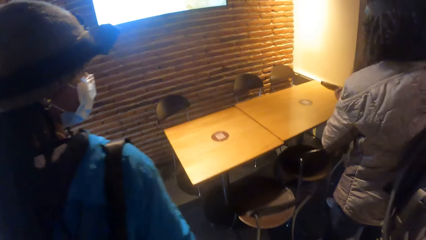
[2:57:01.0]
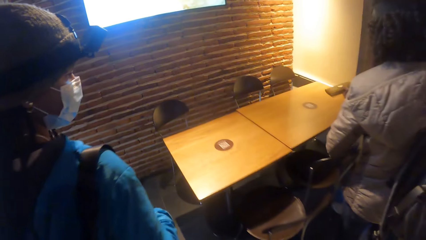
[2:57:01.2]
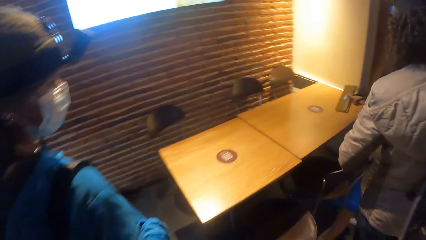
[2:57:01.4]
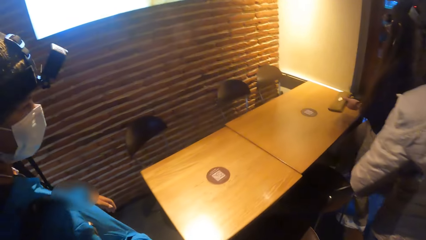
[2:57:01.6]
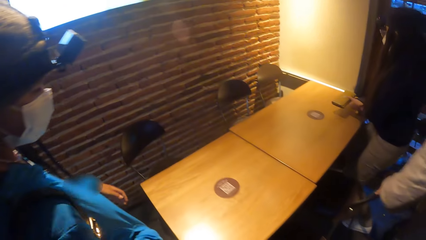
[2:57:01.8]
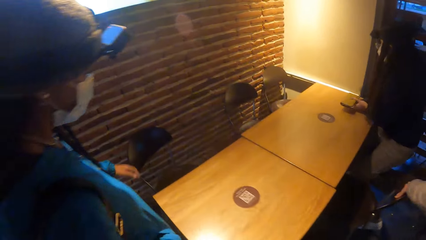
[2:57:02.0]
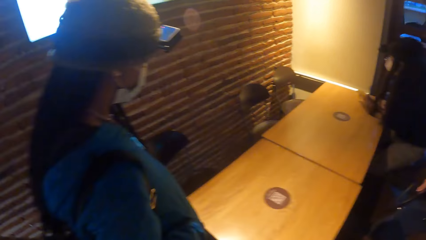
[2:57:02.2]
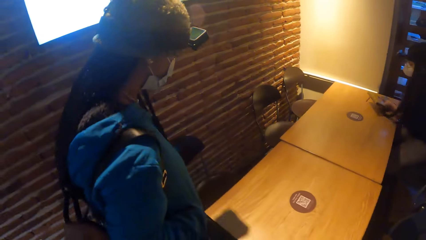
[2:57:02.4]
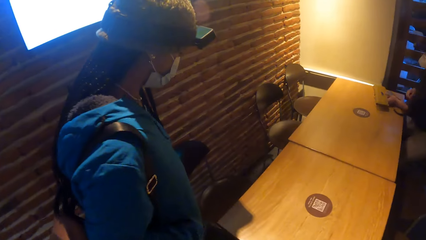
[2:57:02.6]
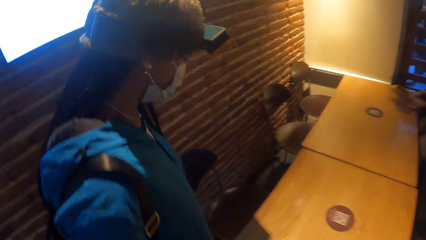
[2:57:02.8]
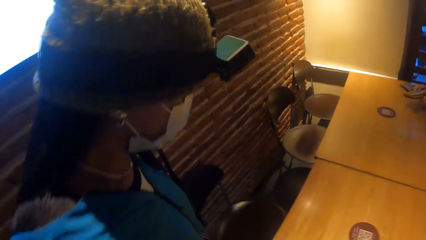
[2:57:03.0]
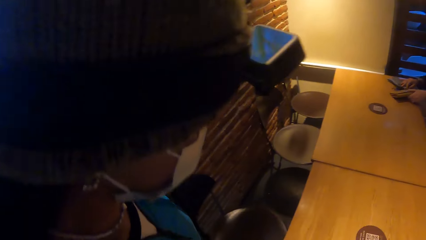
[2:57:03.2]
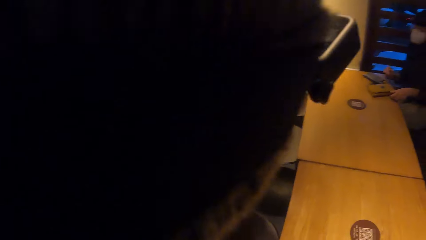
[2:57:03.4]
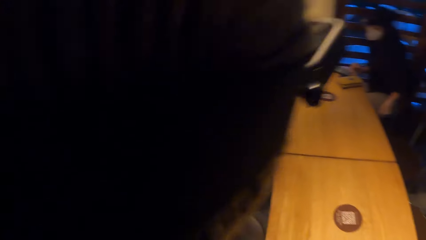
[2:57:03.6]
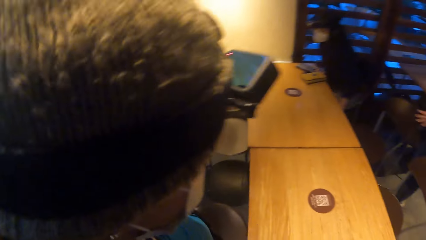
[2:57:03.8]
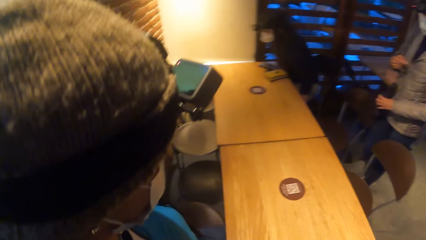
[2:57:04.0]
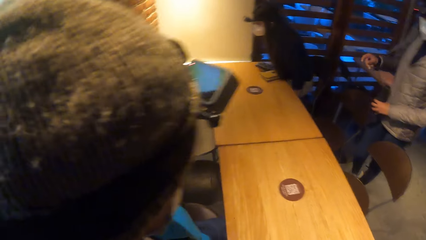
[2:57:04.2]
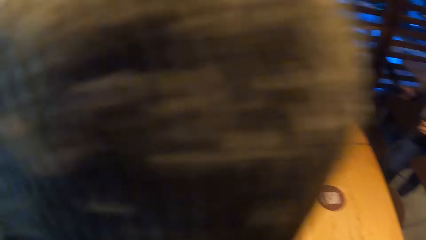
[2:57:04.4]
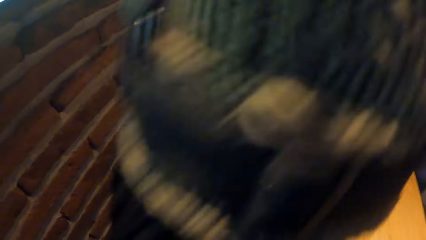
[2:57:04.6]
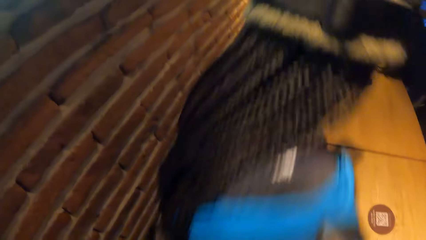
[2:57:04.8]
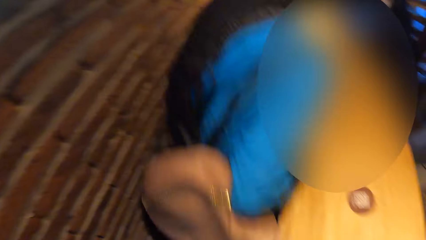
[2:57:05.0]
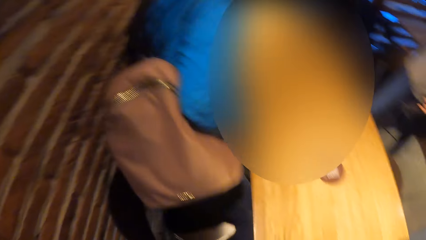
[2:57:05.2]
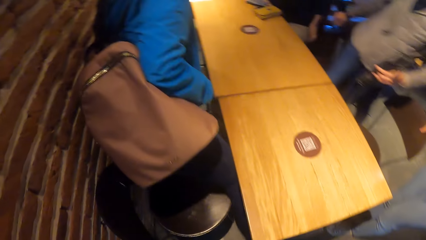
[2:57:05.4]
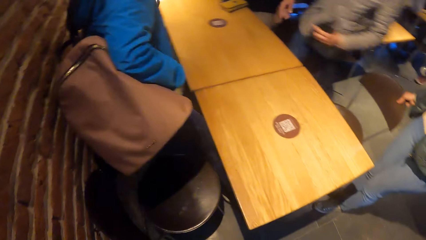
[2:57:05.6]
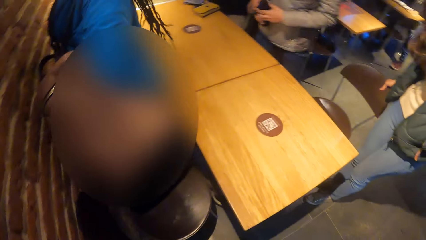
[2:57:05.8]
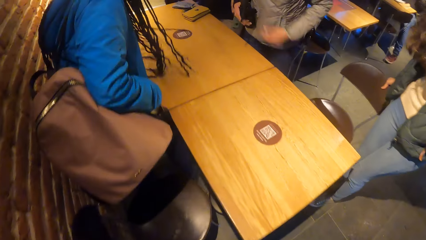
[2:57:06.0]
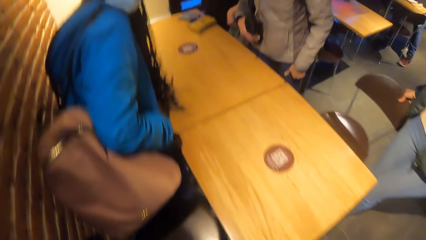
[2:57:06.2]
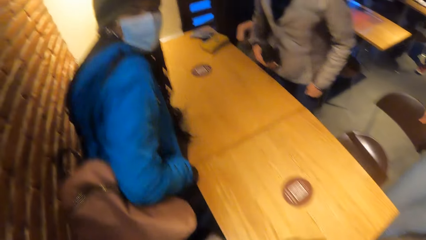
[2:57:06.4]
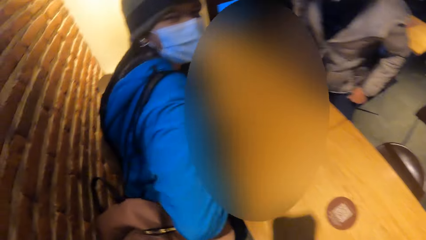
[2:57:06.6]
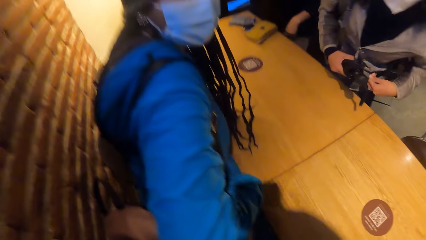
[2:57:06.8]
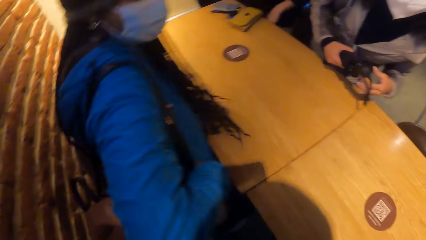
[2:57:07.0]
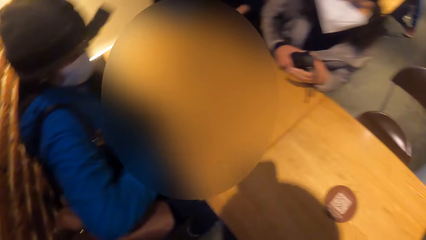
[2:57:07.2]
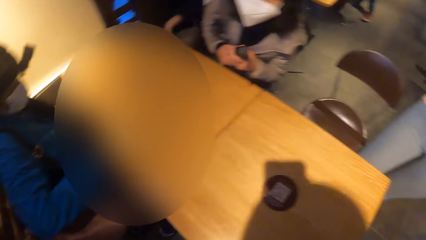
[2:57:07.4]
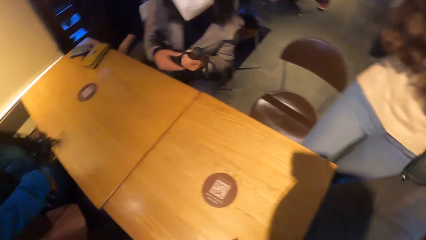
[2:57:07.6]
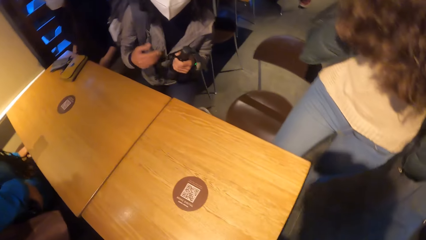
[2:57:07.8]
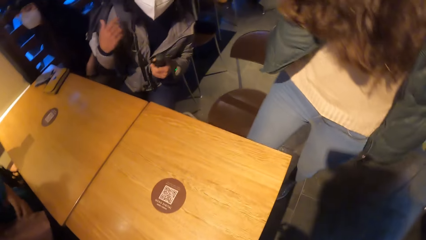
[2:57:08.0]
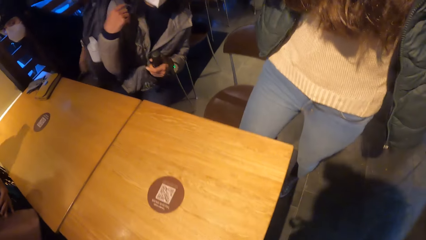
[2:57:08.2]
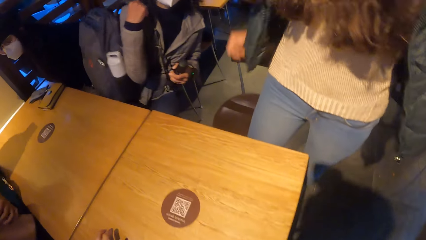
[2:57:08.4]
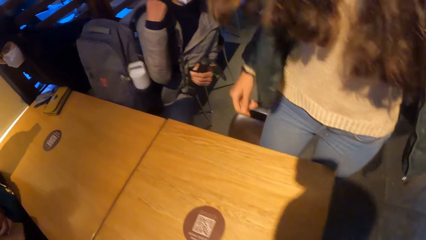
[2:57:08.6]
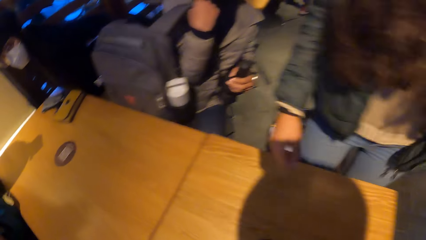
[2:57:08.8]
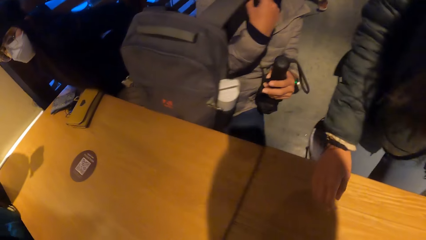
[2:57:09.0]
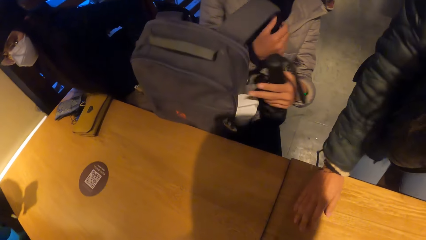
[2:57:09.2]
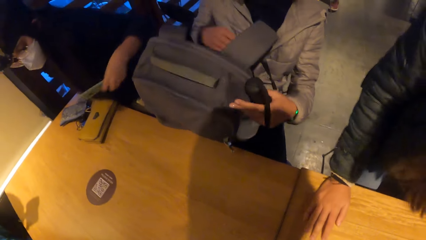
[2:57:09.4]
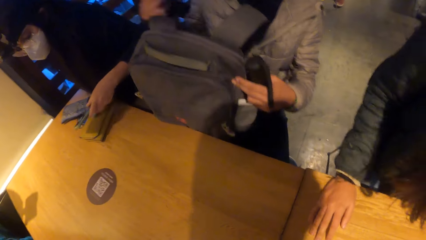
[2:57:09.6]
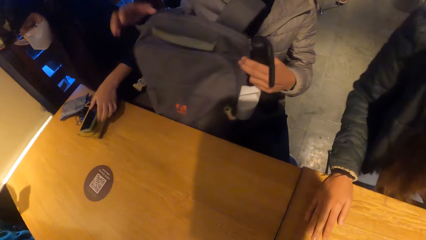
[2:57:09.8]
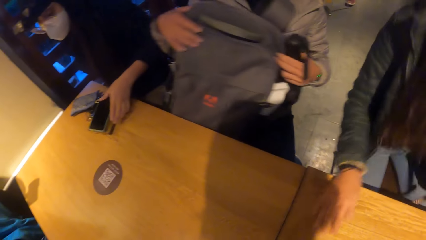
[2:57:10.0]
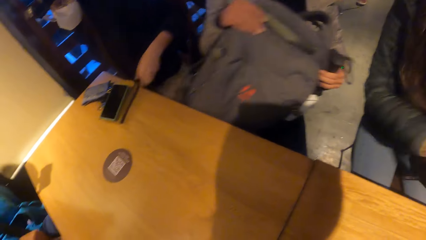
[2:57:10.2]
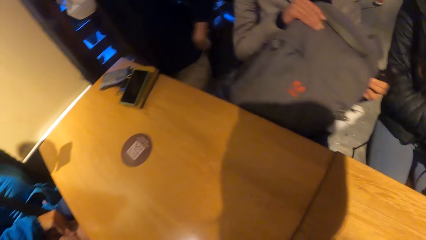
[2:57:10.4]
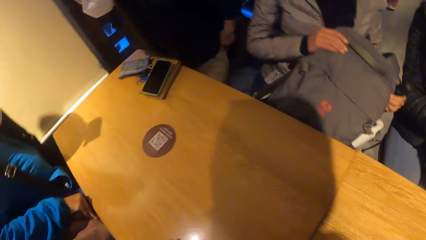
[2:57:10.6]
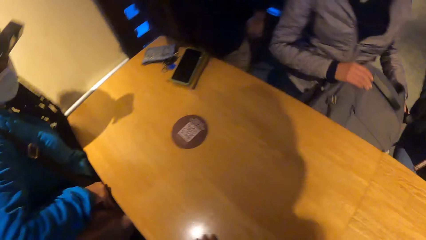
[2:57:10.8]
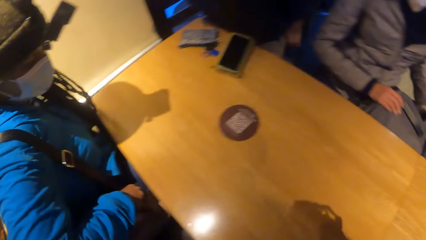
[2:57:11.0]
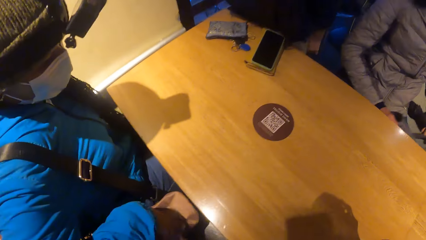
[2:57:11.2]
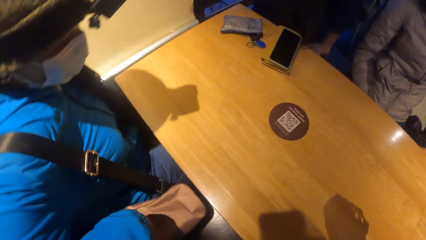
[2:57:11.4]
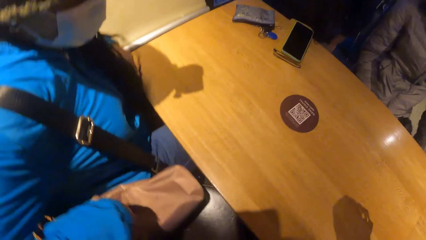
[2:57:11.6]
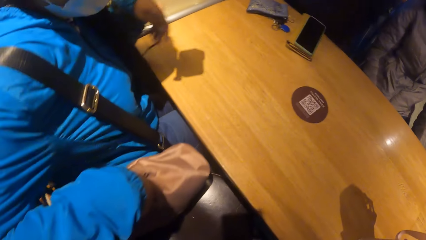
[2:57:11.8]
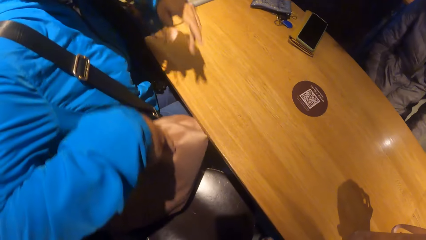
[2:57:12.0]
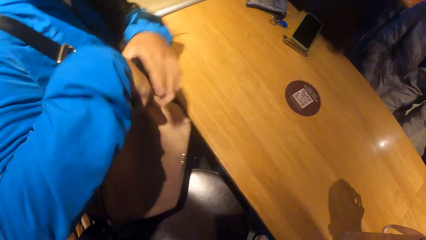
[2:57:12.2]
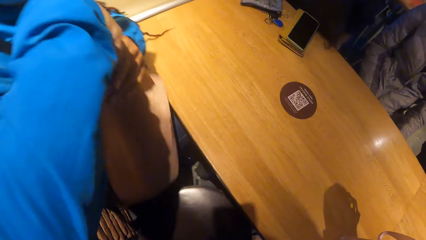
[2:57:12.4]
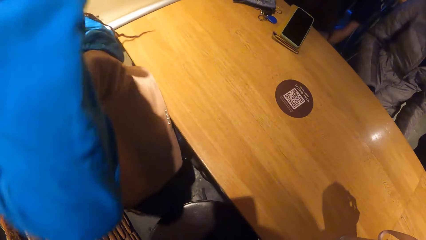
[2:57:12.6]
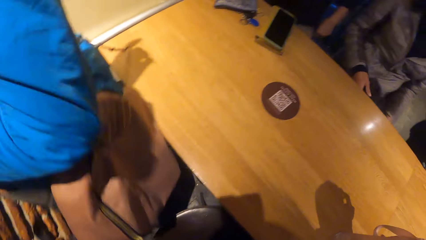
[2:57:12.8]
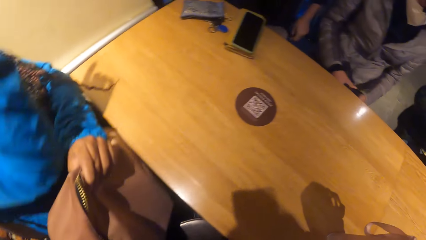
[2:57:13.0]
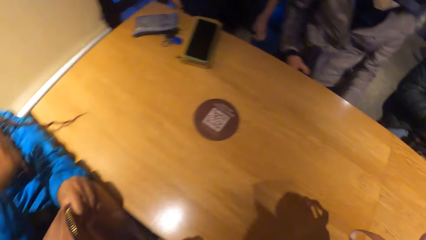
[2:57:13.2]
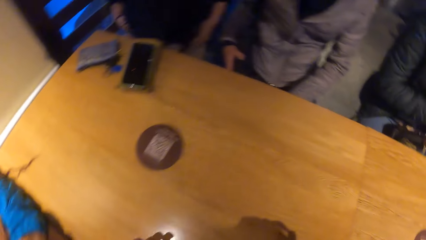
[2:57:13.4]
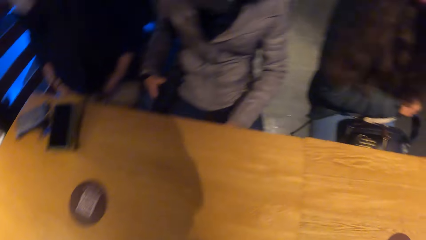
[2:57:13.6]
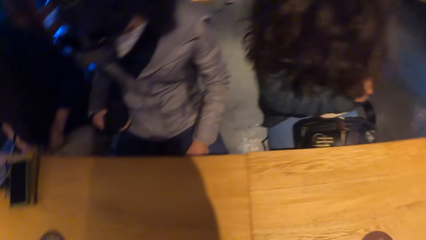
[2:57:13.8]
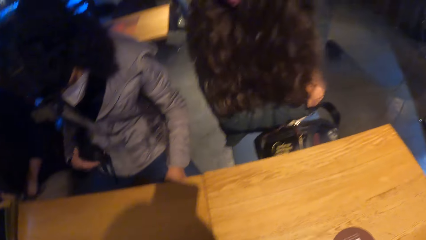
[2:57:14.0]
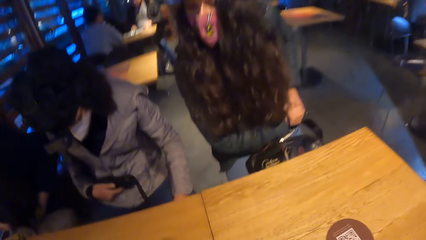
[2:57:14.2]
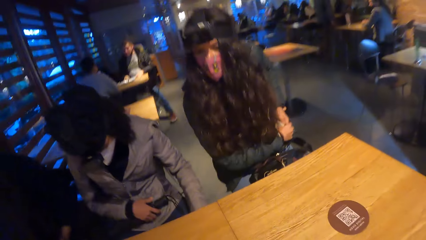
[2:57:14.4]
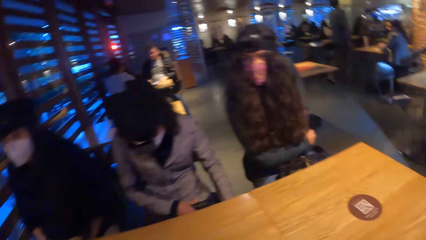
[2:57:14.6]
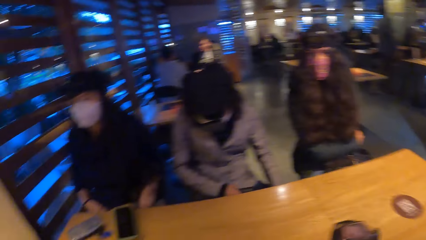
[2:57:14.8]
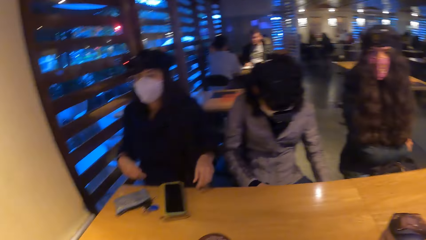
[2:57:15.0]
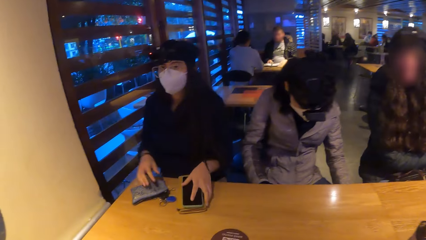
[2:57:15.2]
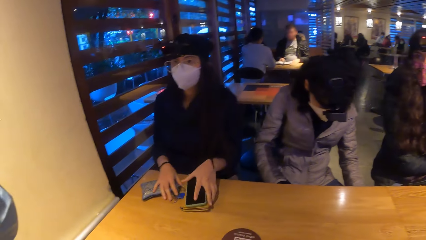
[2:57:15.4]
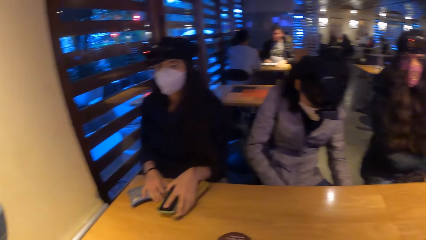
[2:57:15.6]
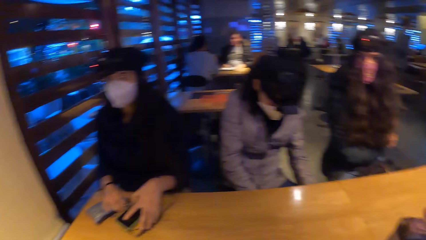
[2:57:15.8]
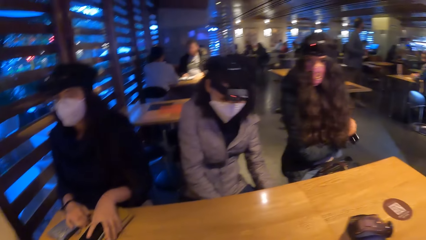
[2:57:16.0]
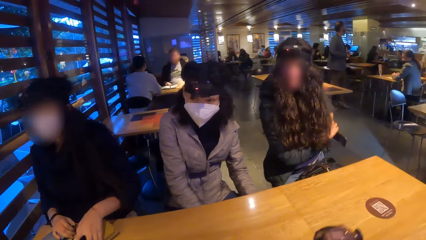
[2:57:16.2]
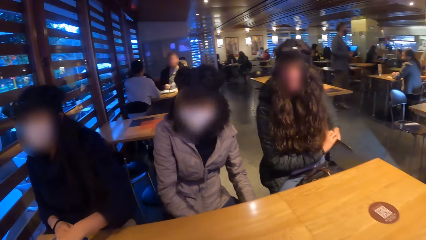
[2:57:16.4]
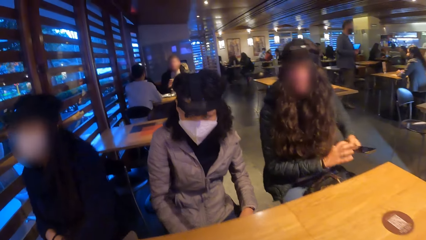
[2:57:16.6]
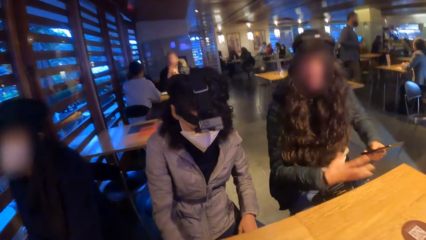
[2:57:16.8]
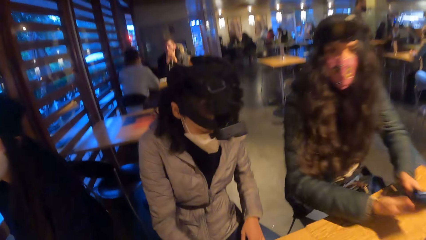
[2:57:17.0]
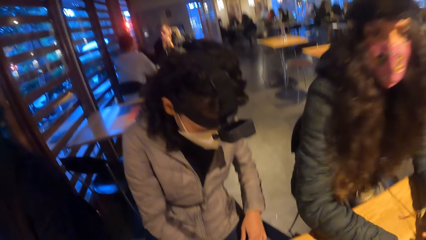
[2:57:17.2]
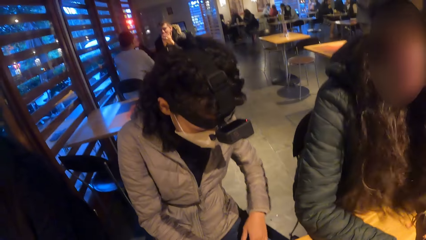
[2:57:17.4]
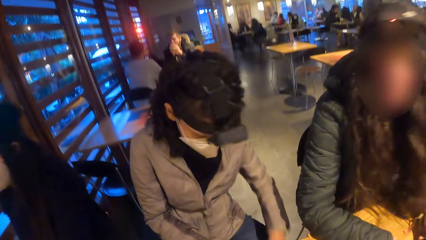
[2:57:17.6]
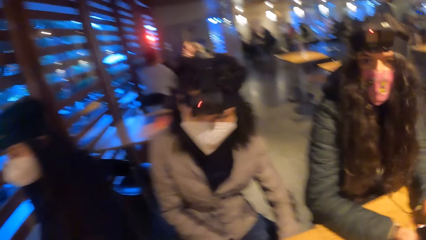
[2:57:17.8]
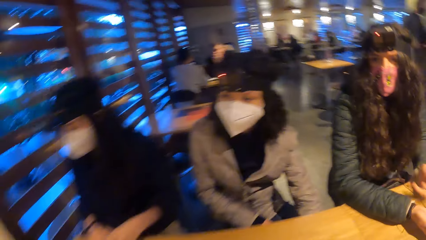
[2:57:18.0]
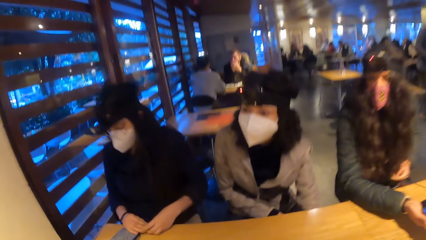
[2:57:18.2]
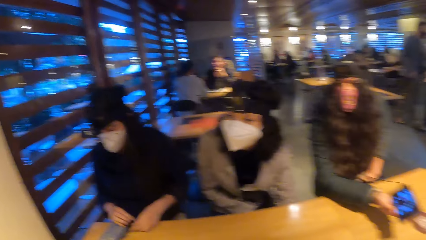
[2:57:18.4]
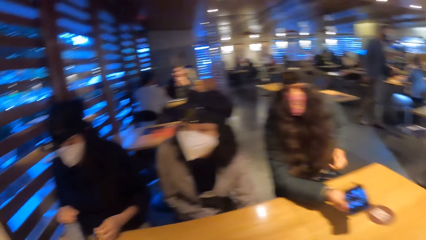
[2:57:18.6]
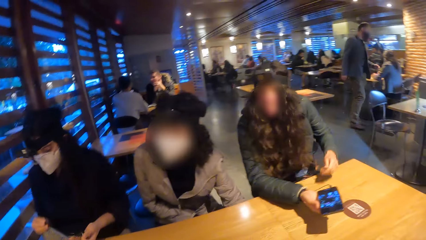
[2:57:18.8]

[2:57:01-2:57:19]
A woman drops a purse in her right hand on a table. She sits on a chair. She places her right hand on the table. She adjusts the chair with both hands. Another woman adjusts a chair with her right hand. A third woman passes a pocket umbrella in her left hand to her right hand. The camera wearer converses with a woman. The third woman sits on a chair. A fourth woman sits on a chair. The third woman passes the pocket umbrella in her right hand to her left hand and removes a backpack from her right shoulder with her right hand. The second woman places her right hand on the table. The third woman holds the backpack with both hands. The second woman sits on the chair. The first woman drops the phone on the purse on the table with her left hand. The third woman puts the backpack under the table with both hands. The fourth woman removes a bag on her right shoulder with her left hand. The camera wearer pulls a chair. The second woman removes a phone from her pants with both hands. The first woman adjusts the purse on the table with her left hand and places her right hand on the purse on the table. The camera wearer converses with four women. The second woman places both hands on the table.
